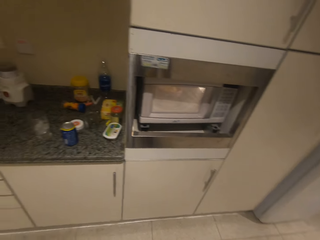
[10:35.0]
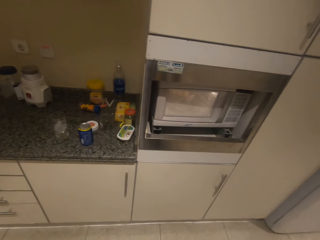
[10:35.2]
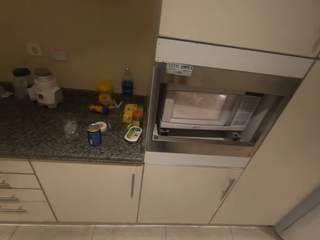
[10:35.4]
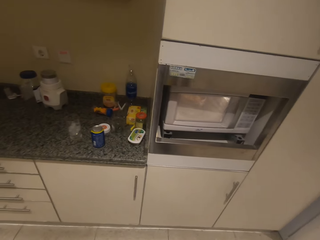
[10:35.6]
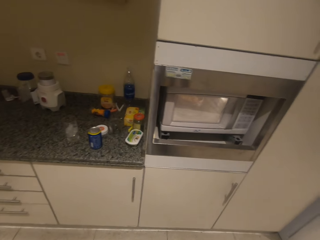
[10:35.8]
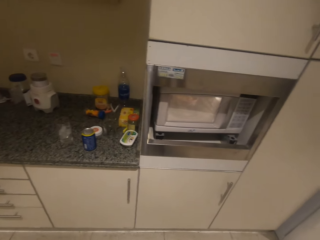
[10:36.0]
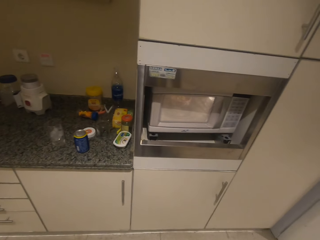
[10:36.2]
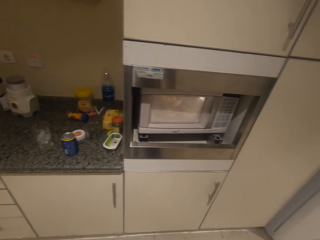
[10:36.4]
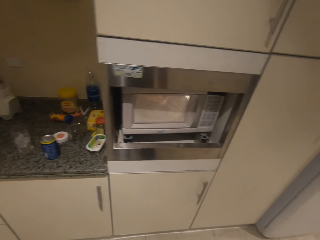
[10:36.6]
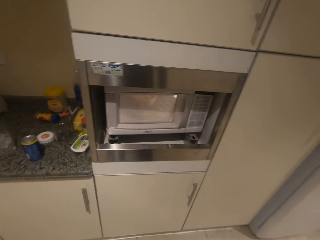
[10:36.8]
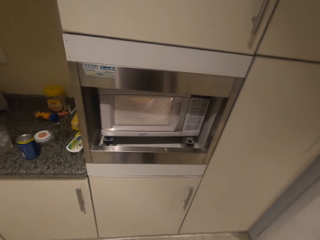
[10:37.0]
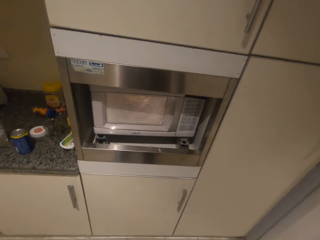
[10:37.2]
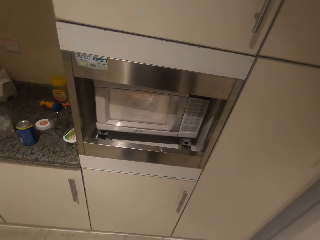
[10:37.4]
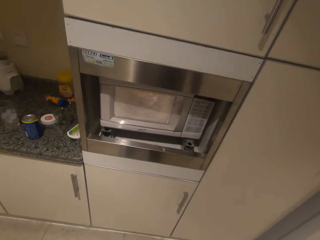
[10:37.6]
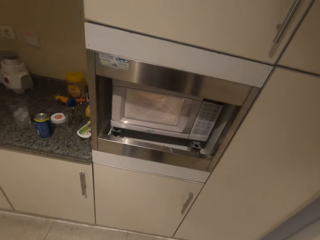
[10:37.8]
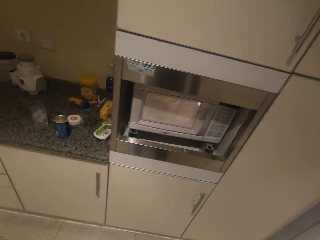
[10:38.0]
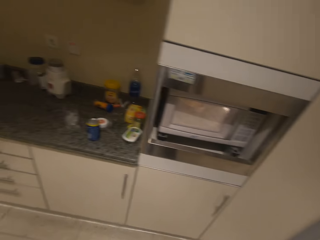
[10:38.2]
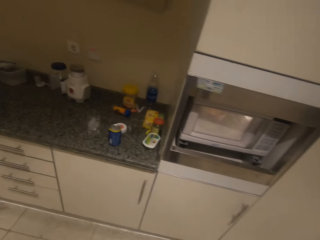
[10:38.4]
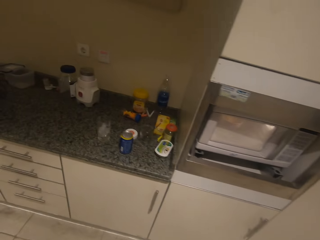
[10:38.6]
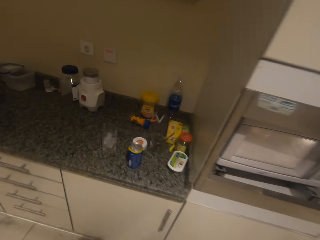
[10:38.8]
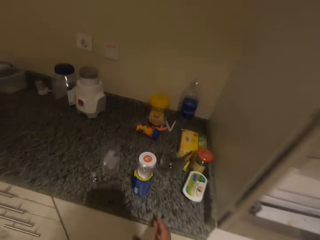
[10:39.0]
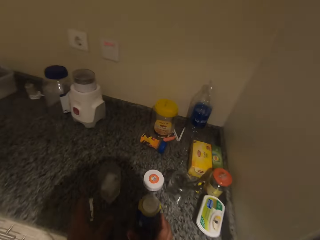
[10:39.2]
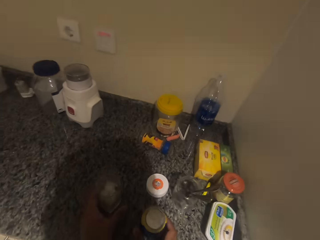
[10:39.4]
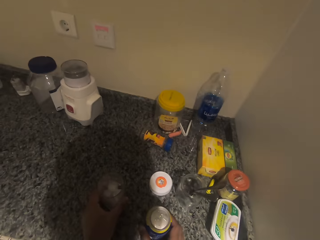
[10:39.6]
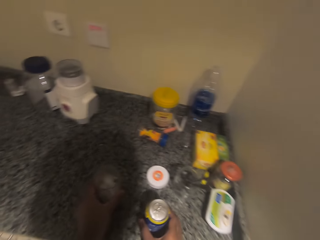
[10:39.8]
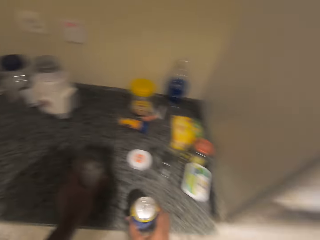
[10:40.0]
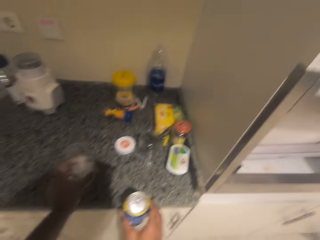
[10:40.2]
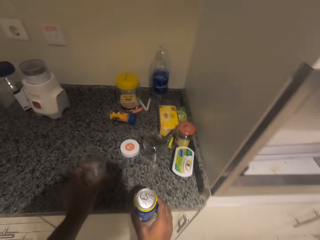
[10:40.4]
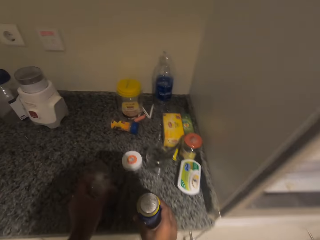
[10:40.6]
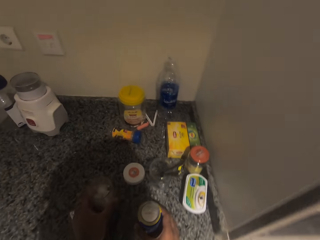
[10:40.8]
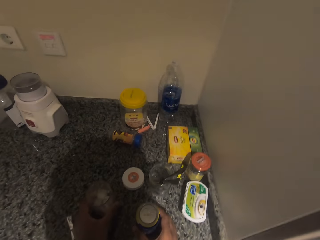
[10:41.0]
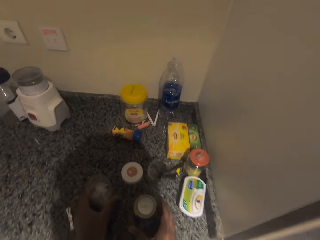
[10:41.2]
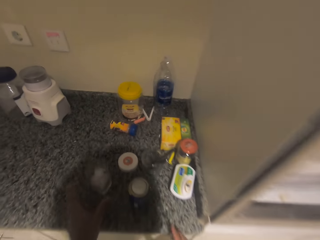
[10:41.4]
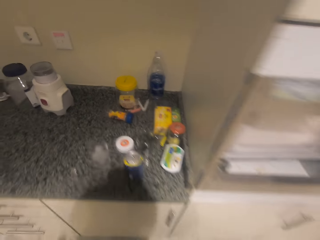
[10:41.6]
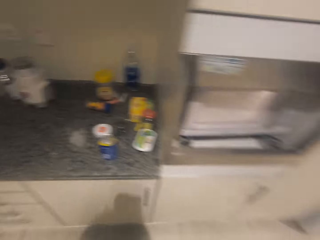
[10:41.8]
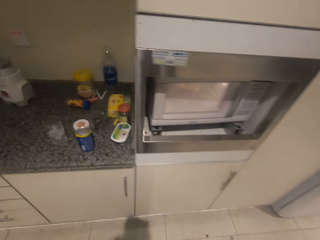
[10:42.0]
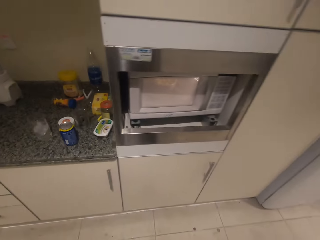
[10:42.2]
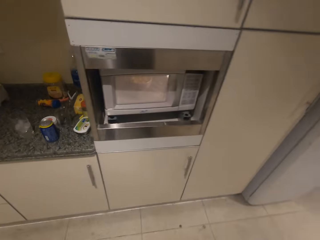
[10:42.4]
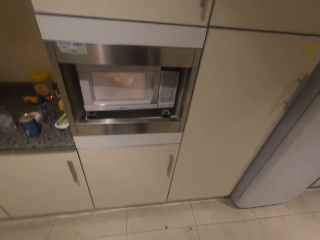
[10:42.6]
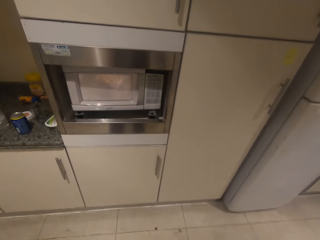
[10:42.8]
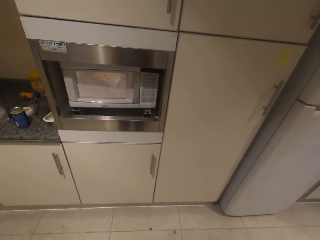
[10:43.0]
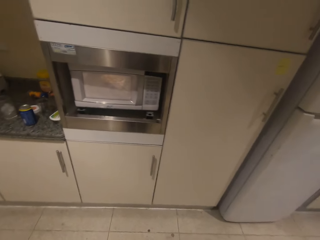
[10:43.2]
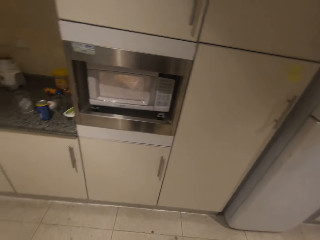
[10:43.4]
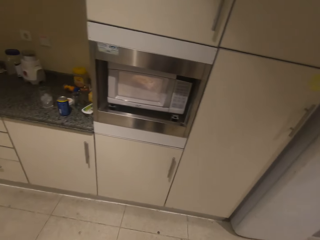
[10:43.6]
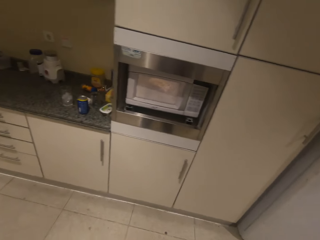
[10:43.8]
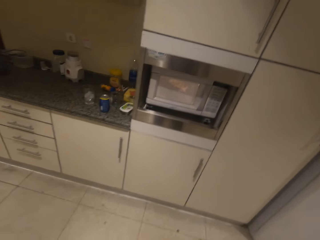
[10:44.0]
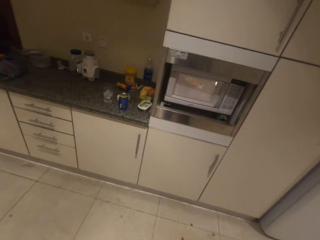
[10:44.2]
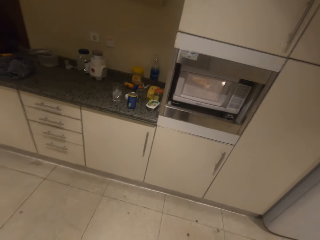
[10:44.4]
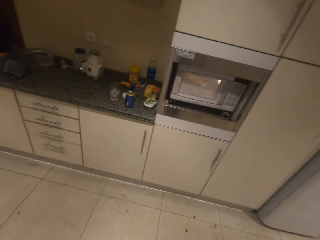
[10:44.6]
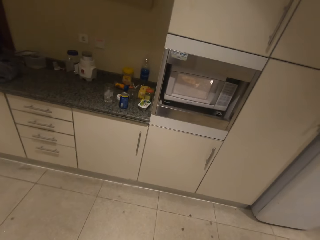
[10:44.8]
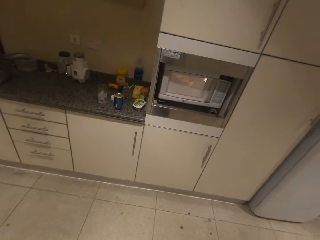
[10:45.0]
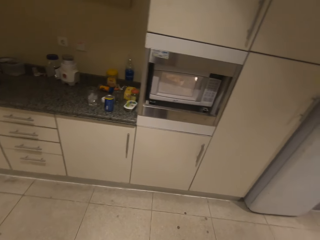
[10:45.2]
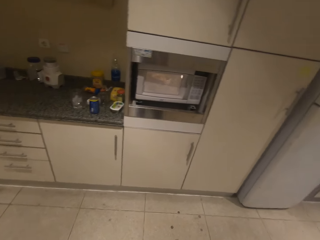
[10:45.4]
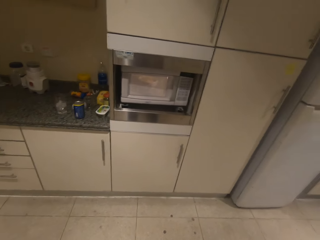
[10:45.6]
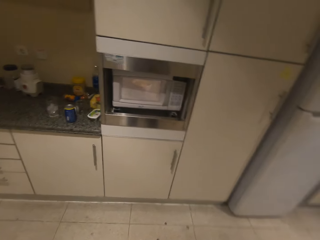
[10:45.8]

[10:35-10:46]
The camera wearer takes the glass and drink from the table. They put the glass and drink on the table.

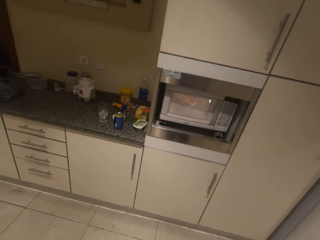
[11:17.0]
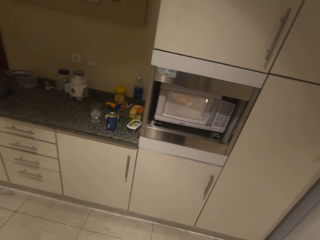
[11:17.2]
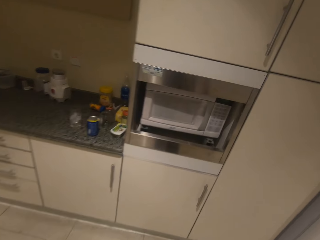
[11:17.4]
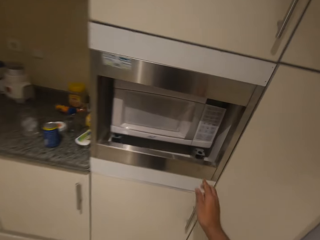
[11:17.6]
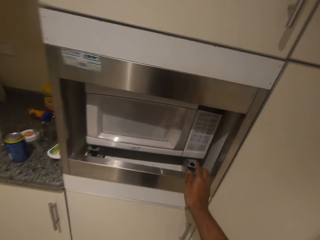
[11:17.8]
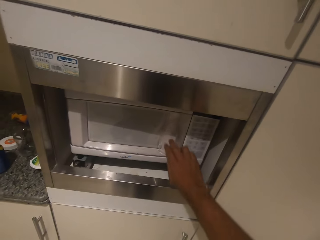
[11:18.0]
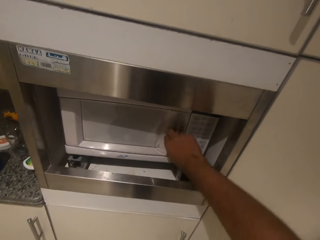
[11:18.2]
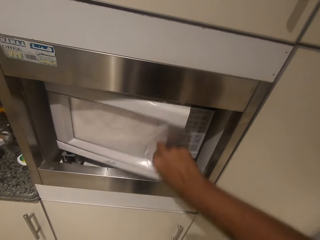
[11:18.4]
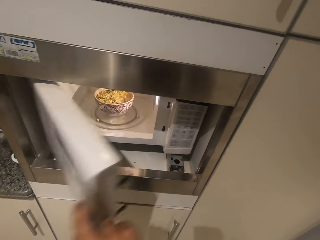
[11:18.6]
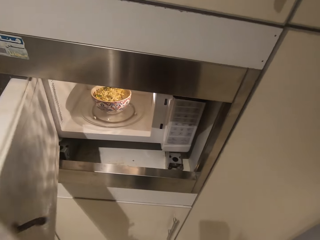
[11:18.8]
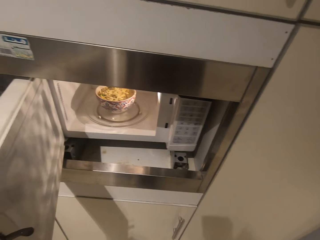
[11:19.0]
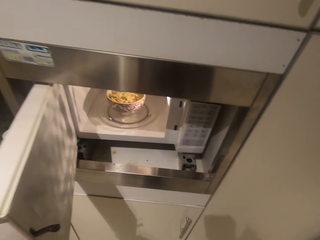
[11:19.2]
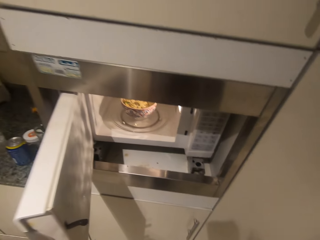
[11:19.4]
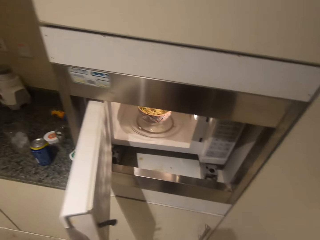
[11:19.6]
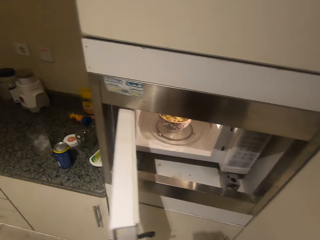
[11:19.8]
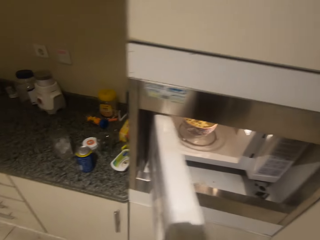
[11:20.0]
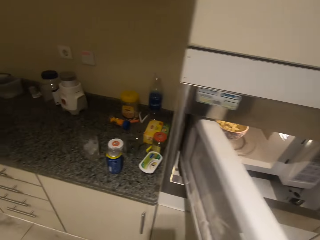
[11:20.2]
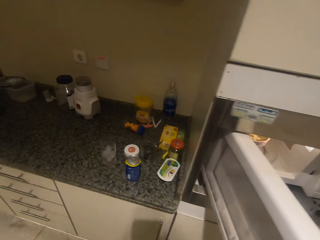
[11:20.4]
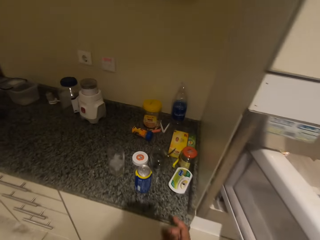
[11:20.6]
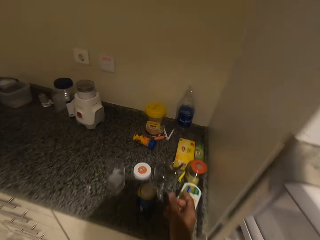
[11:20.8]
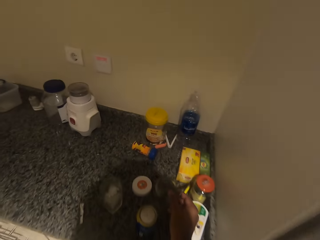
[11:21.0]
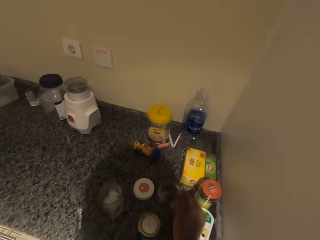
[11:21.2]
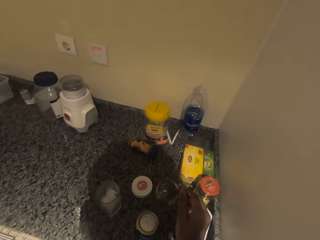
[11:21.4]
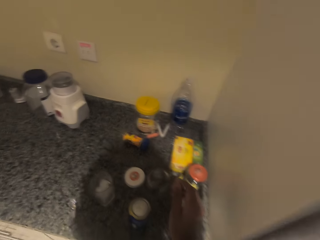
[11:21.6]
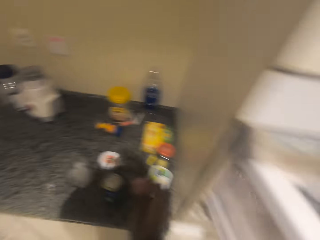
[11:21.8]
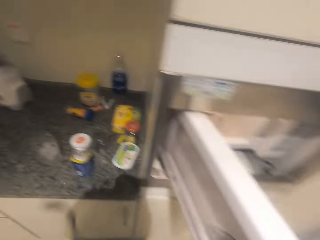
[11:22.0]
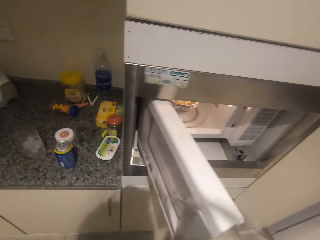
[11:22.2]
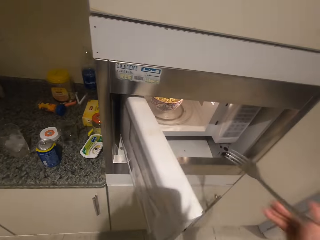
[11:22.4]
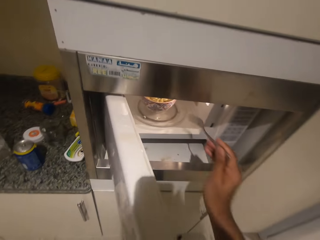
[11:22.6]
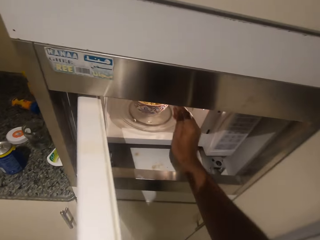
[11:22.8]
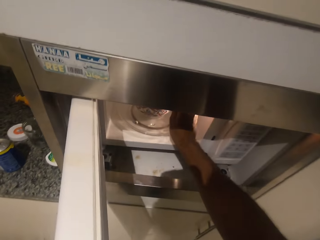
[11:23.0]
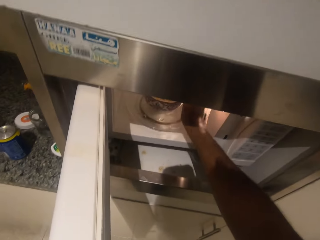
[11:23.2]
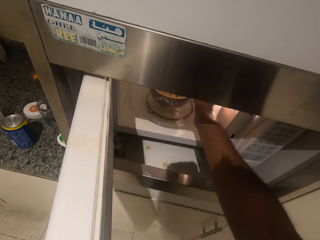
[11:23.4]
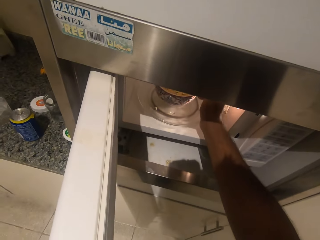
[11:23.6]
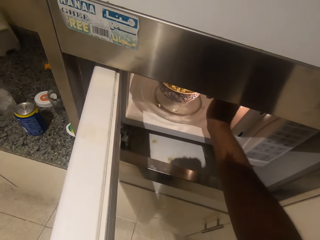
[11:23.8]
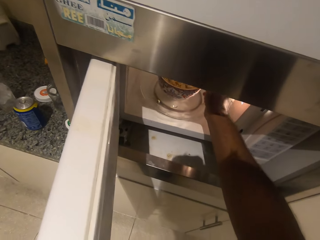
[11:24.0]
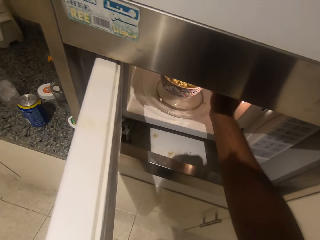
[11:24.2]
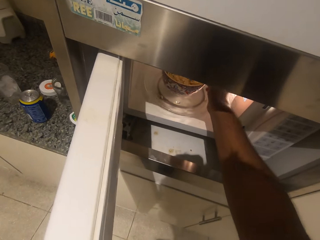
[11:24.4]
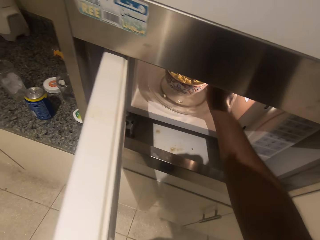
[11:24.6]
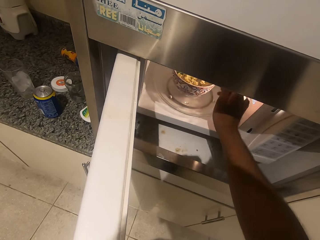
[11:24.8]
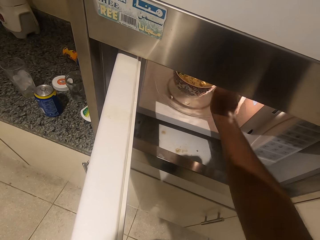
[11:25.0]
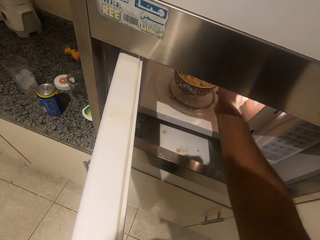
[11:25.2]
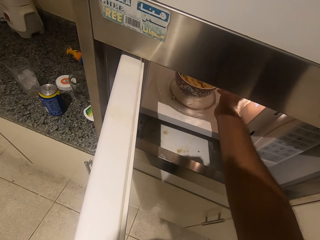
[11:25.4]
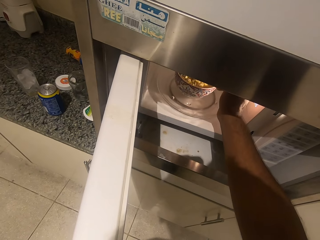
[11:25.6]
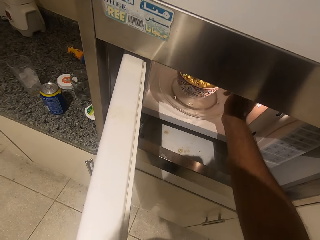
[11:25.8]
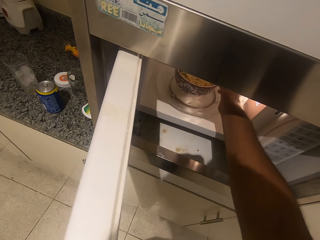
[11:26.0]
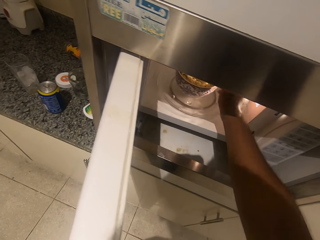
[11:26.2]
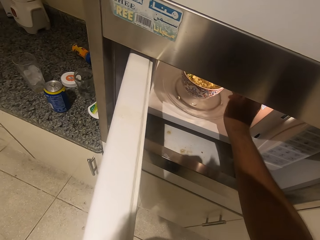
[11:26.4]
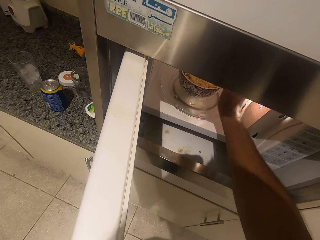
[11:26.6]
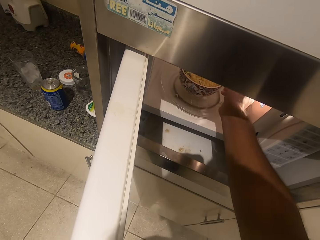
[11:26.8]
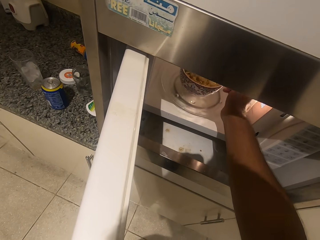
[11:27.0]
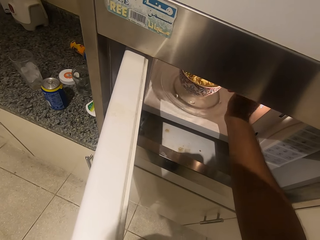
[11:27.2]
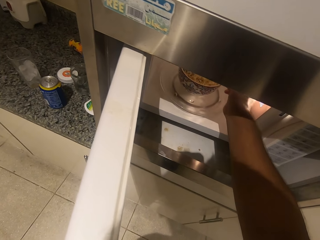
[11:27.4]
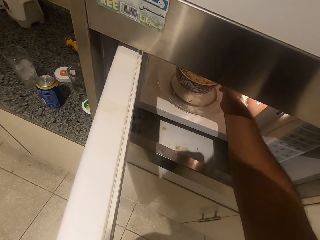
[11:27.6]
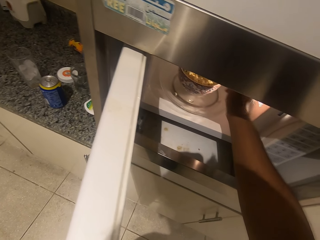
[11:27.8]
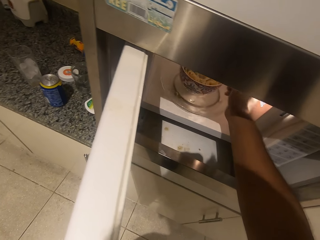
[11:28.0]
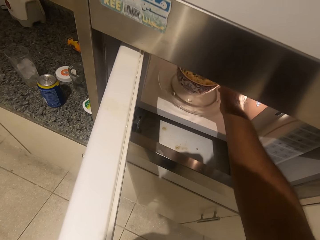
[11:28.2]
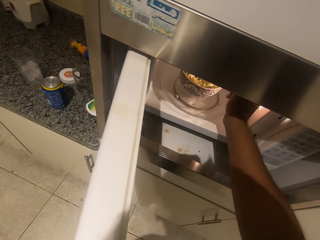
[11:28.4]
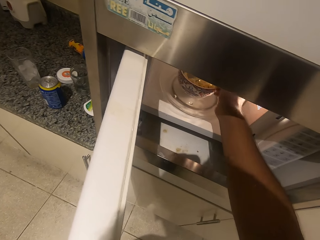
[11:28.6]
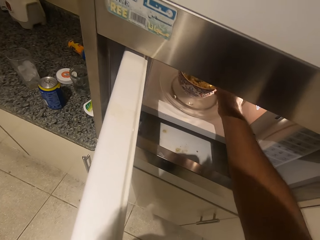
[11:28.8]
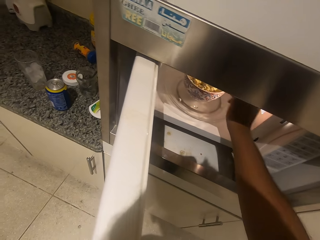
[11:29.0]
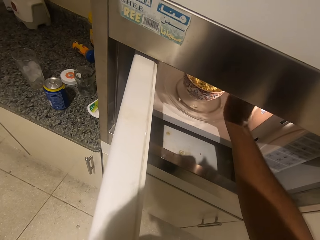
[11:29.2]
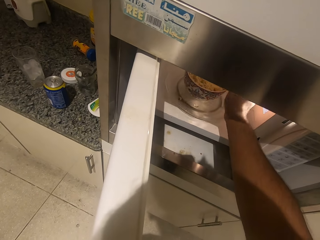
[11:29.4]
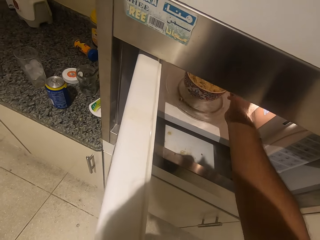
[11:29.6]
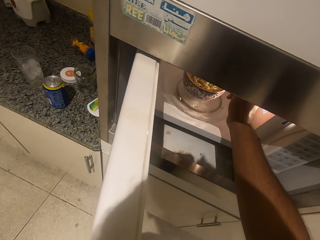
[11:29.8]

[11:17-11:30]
The camera wearer opens the microwave. They take the spoon or fork from the plate. They stir the noodles. They turn the food in the microwave.
